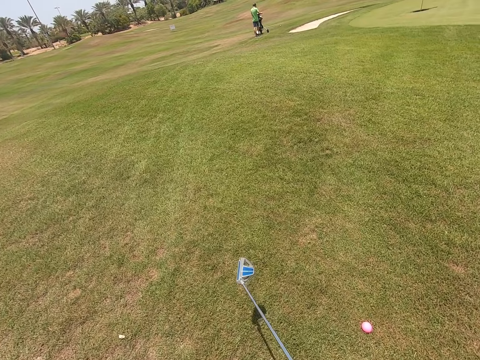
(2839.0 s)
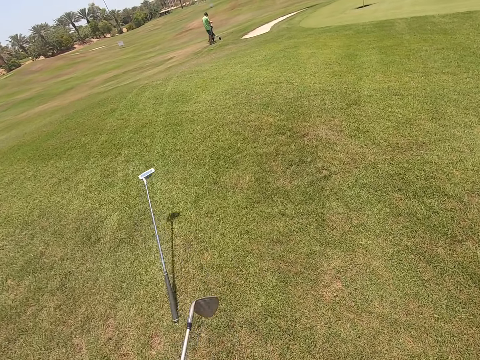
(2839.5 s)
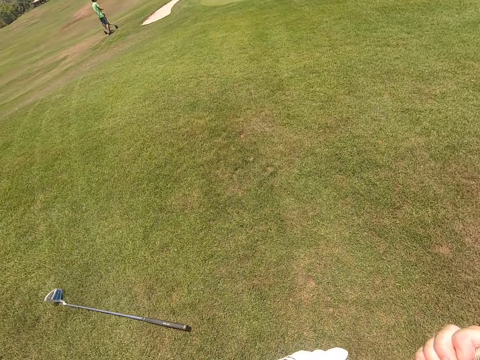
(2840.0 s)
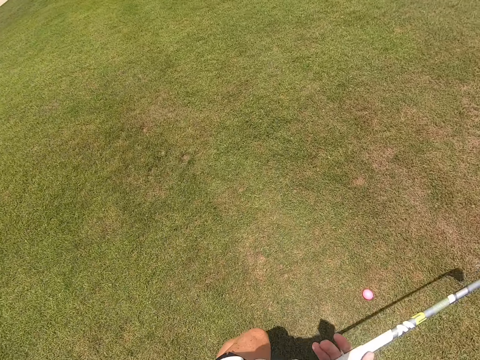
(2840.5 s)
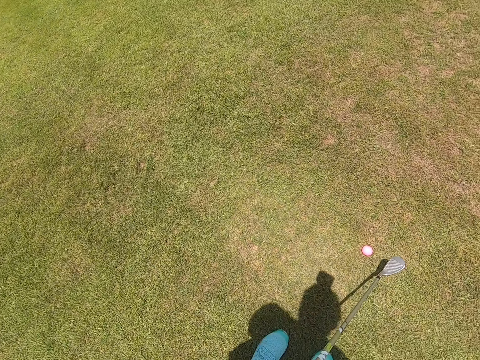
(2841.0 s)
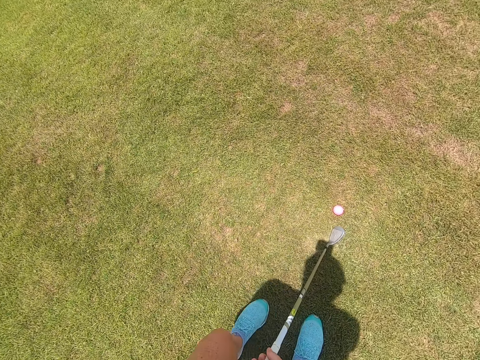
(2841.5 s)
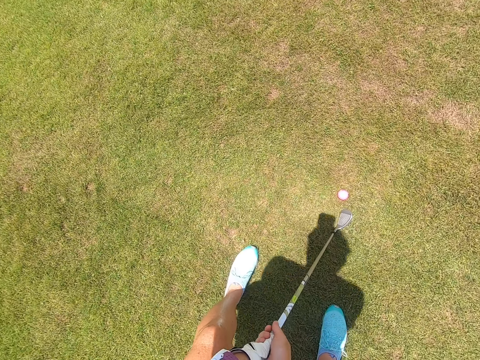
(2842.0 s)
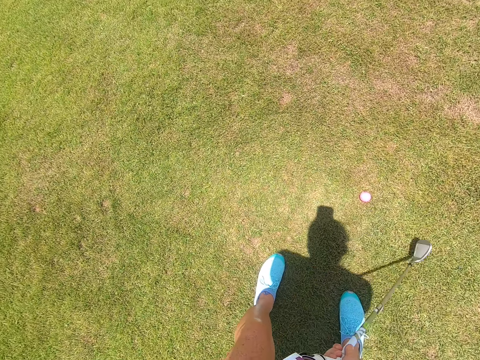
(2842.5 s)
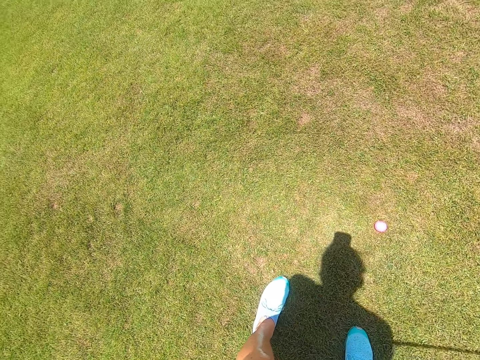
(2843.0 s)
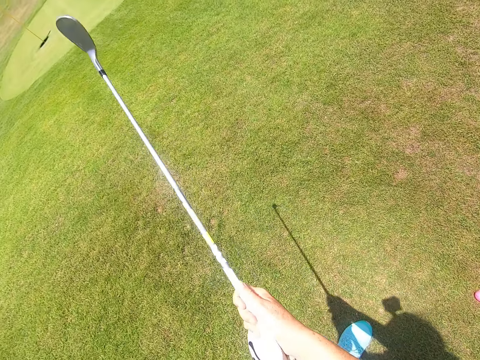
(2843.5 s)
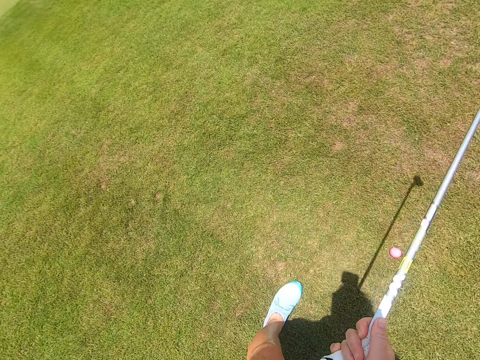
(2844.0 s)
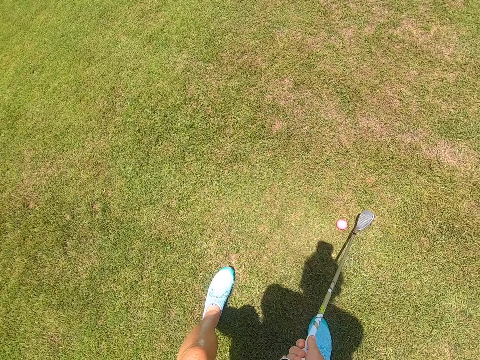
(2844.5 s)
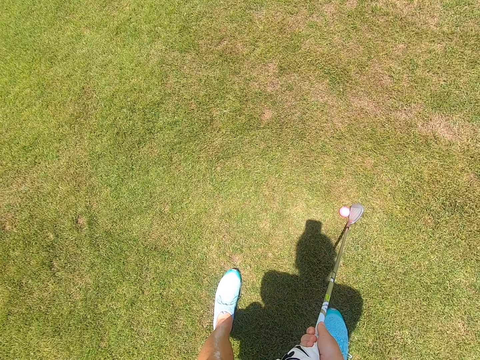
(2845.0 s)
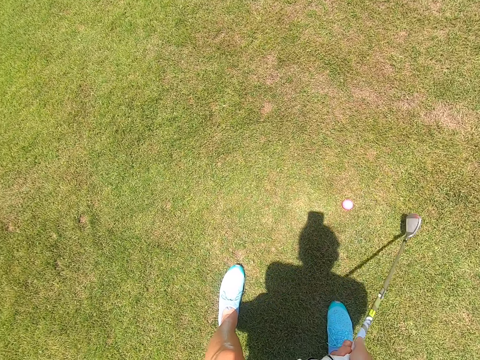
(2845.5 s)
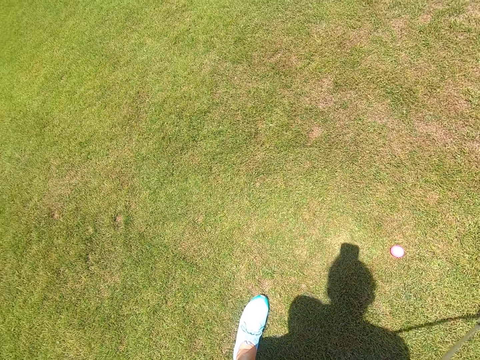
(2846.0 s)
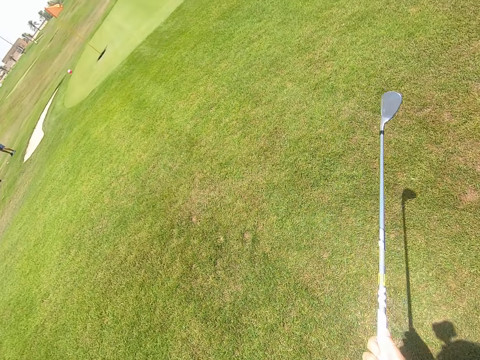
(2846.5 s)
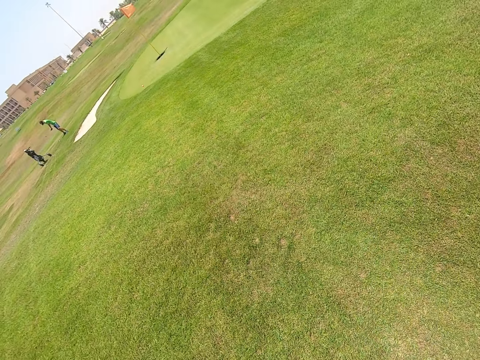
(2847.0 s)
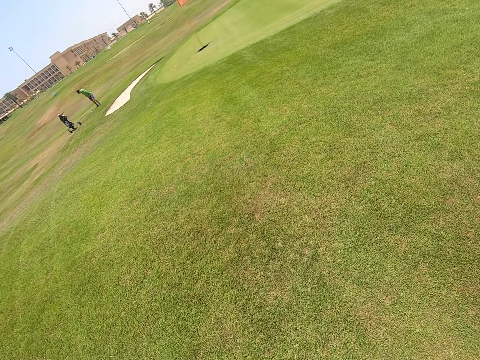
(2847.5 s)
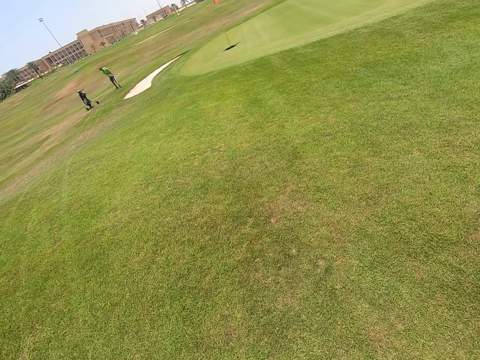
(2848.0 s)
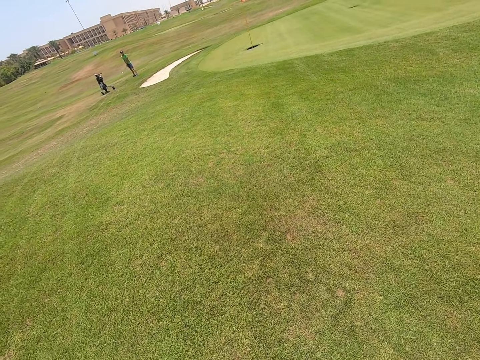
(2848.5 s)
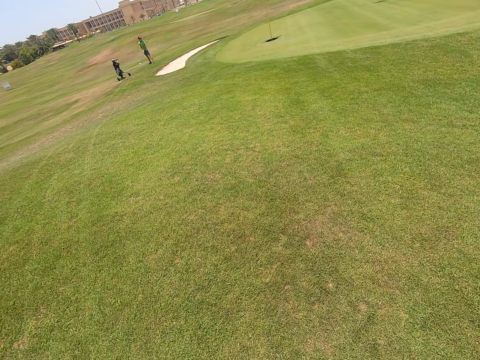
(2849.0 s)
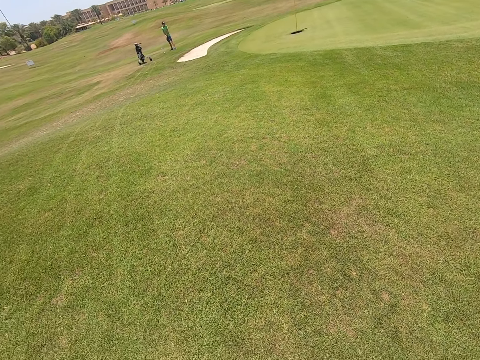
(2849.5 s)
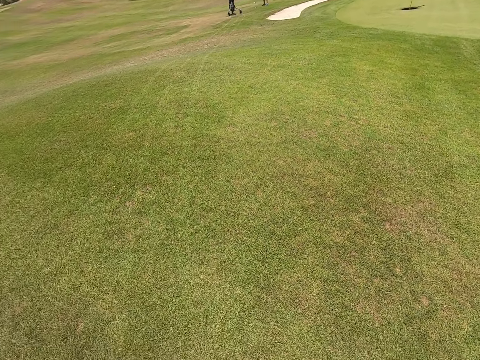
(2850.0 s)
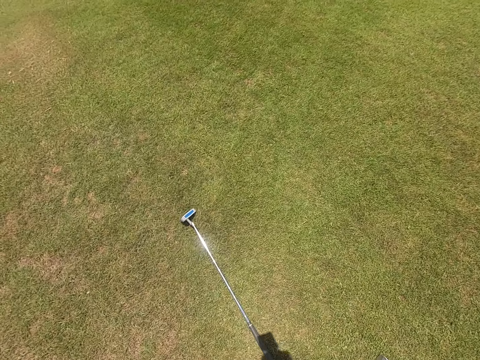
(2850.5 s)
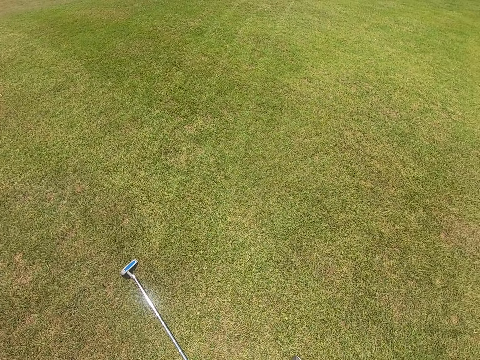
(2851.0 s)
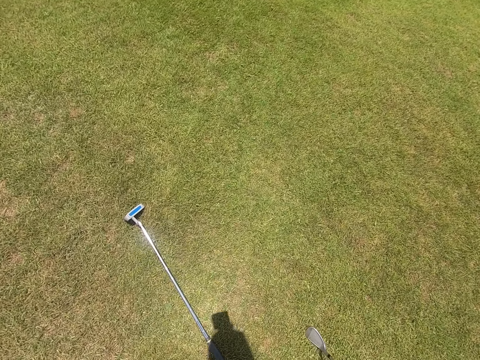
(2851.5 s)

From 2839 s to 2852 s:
The camera wearer throws the golf stick on the ground. They move the golf stick. They play golf with the hockey stick. They kick the golf ball with the golf stick. They look around the house. A person plays golf with a hockey stick. The camera wearer walks around the golf course.

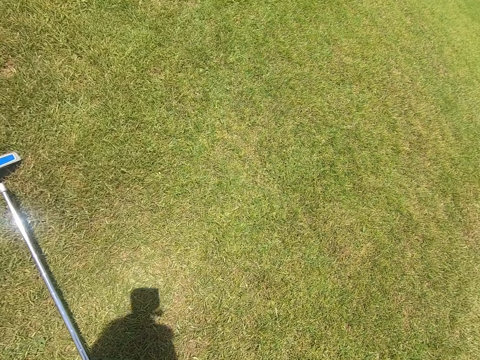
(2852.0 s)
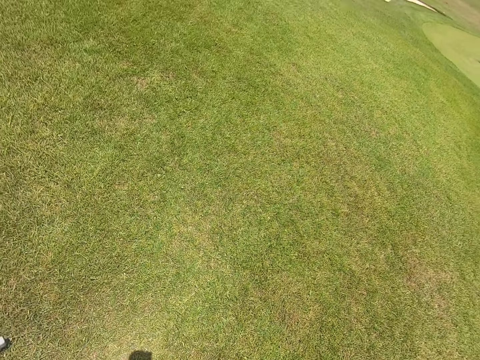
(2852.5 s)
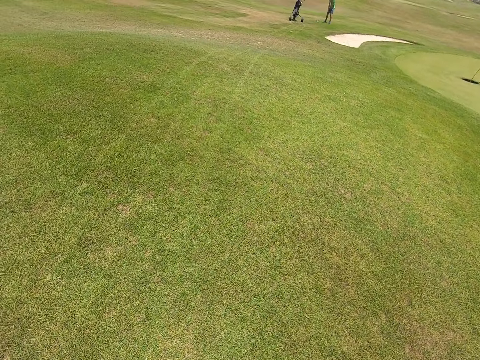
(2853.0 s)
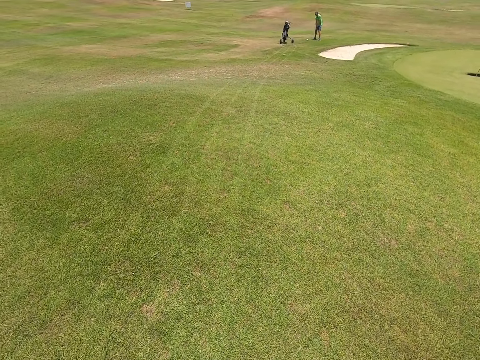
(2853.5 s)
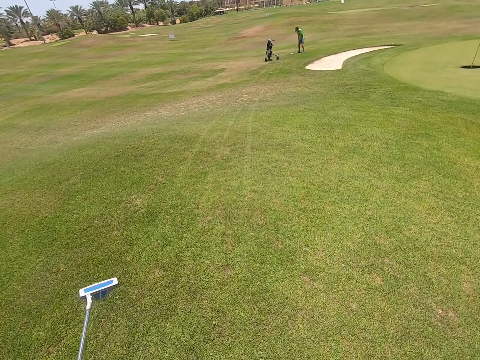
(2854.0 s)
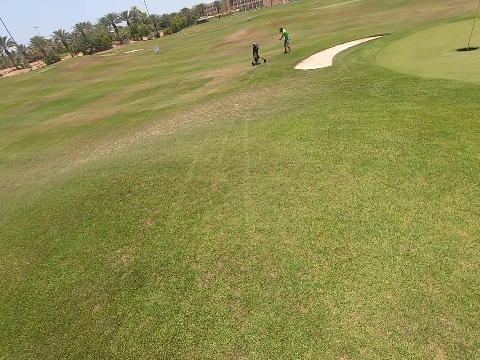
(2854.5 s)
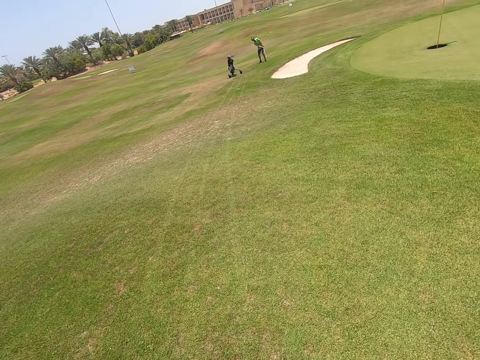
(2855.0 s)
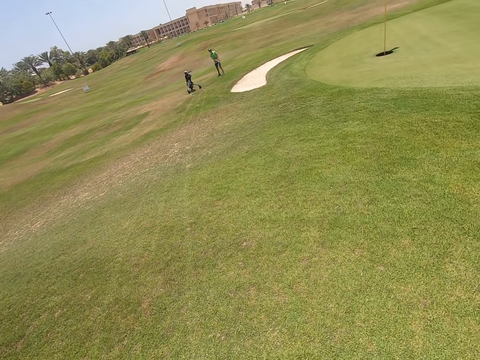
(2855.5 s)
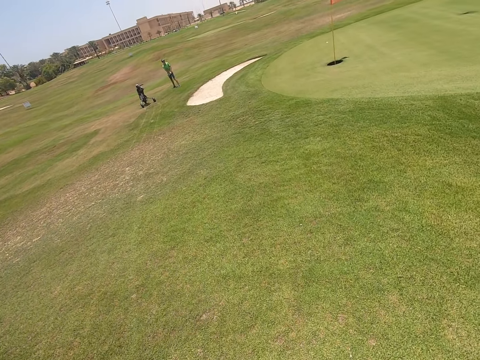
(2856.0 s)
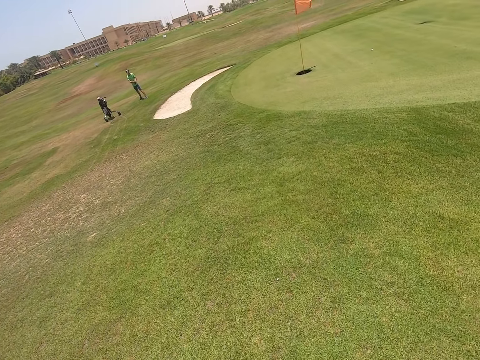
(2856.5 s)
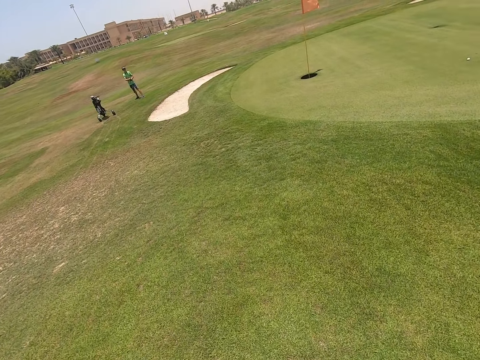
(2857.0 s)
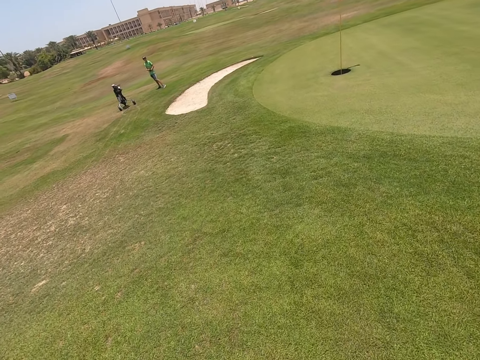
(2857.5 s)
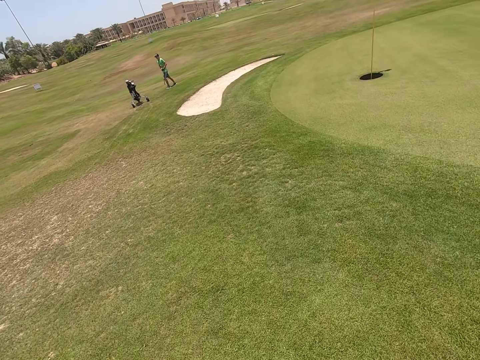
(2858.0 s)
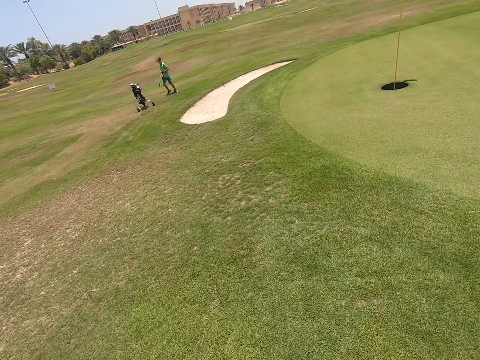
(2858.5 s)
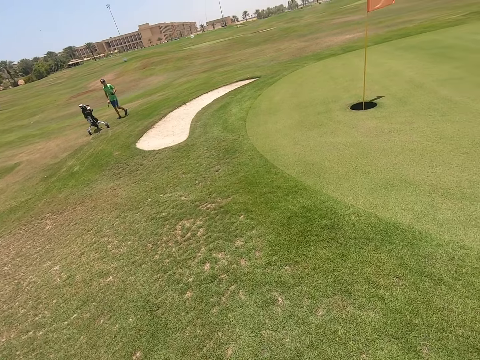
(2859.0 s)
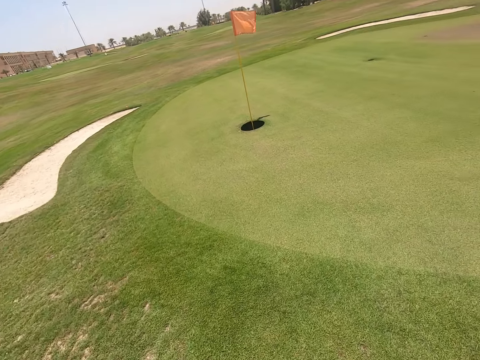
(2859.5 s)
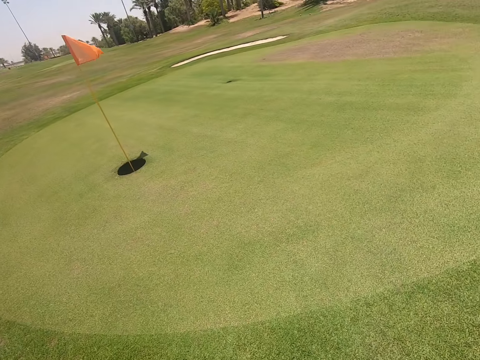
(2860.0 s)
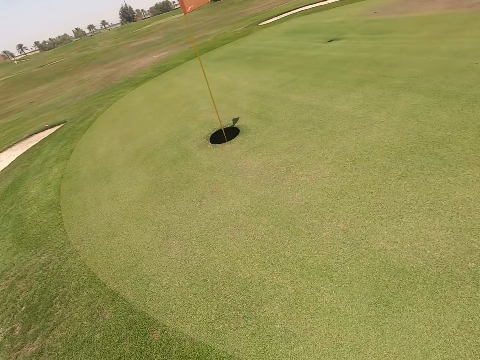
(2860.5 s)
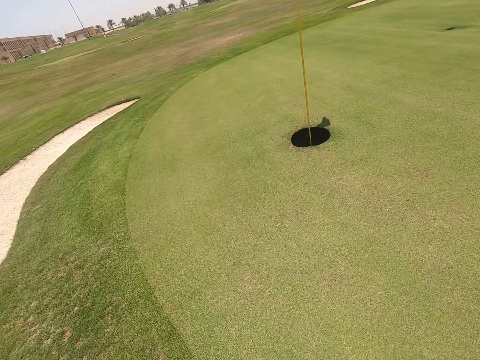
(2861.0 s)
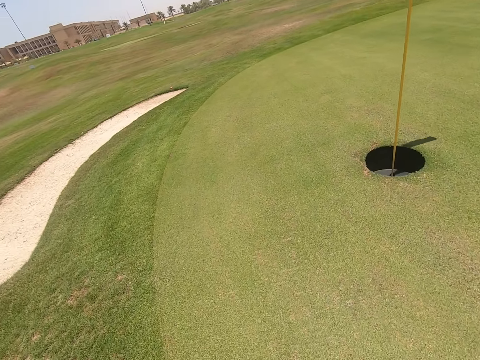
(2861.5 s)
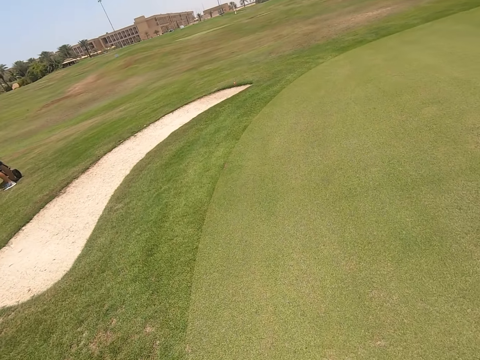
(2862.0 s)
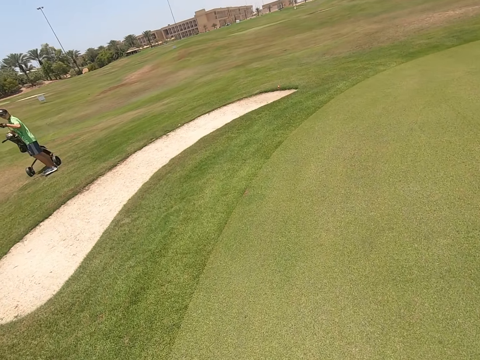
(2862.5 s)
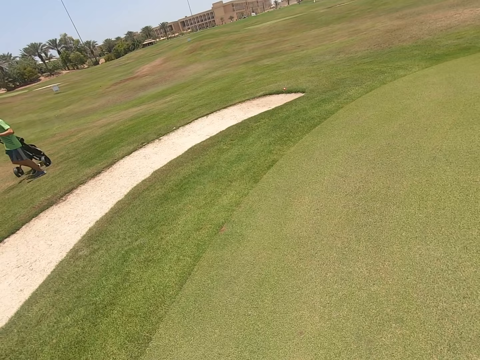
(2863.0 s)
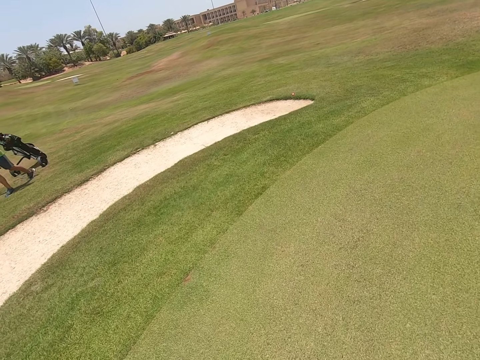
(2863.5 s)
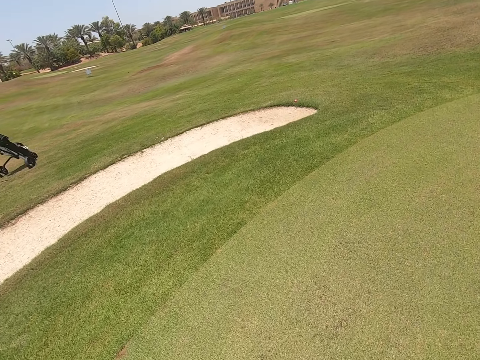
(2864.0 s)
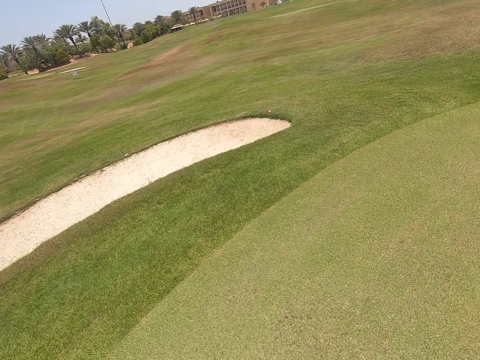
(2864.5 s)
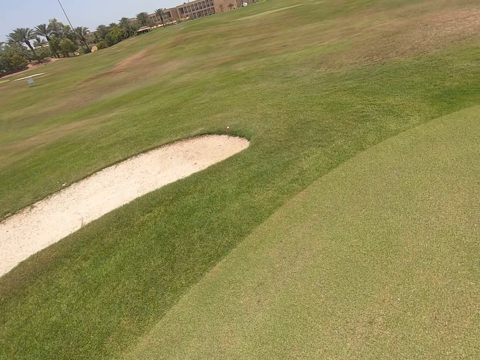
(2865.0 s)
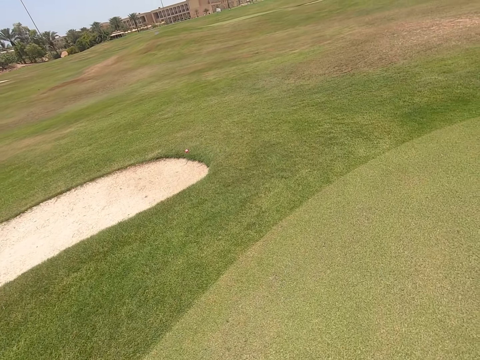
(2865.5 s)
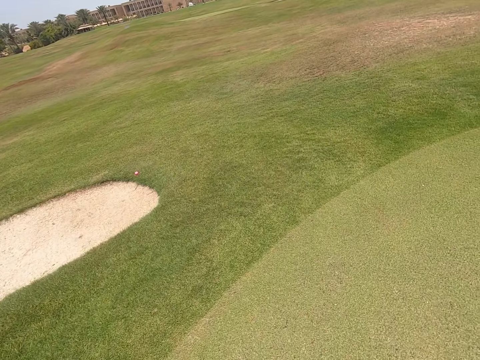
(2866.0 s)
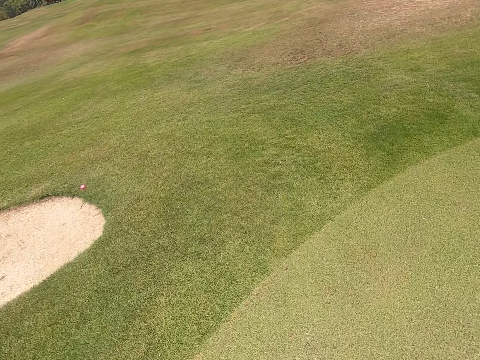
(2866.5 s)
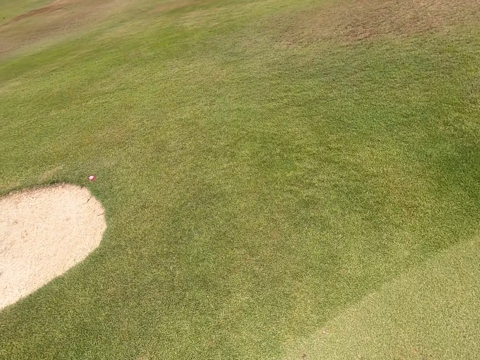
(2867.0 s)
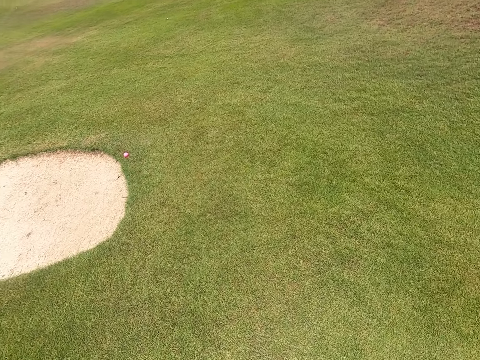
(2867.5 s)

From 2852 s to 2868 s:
The camera wearer bends downwards and picks the golf stick from the ground. They walk around the golf course. They move the golf stick. They walk around the golf course.
